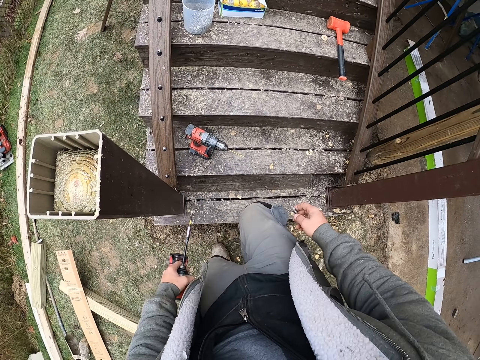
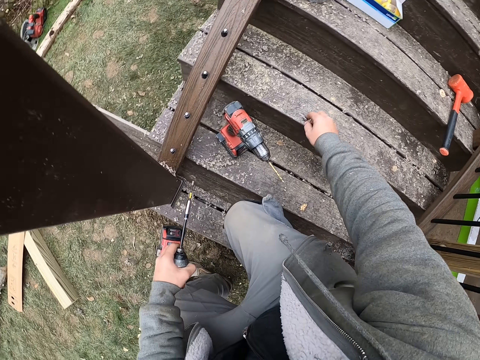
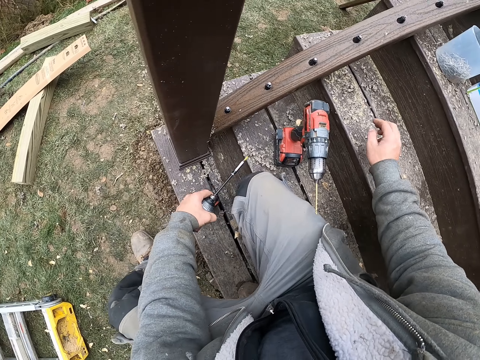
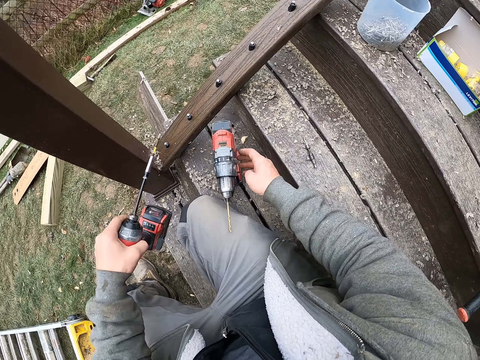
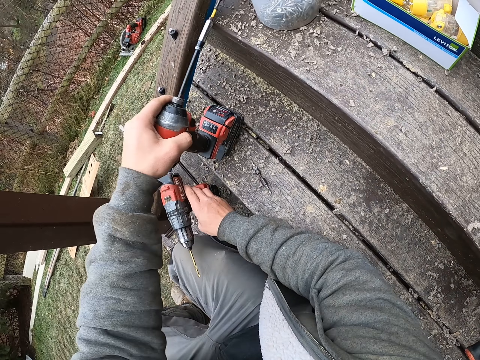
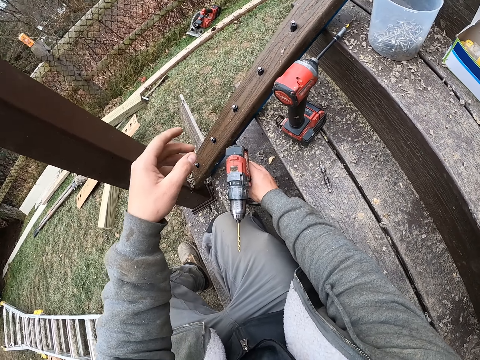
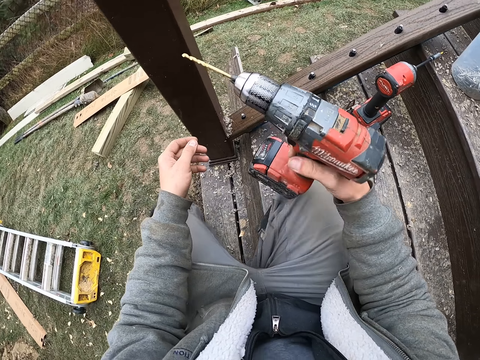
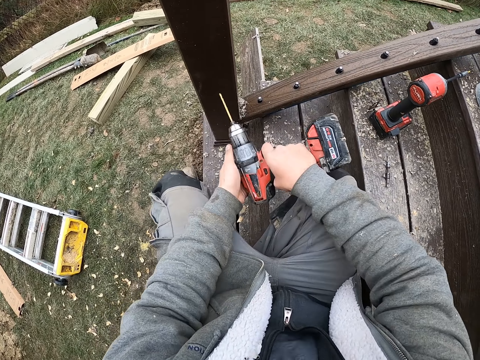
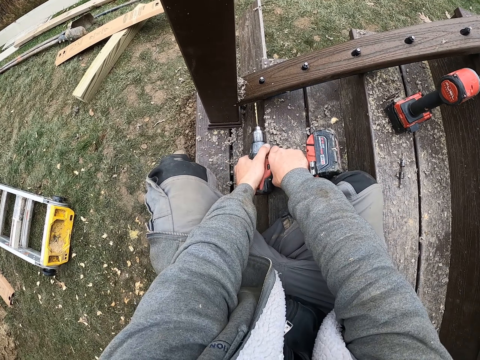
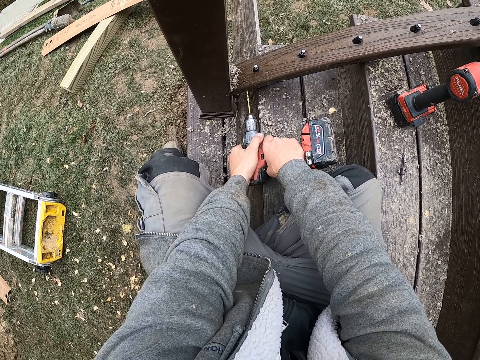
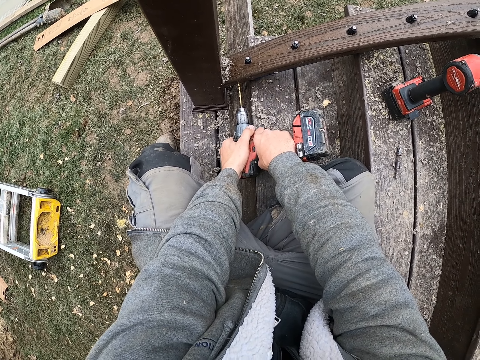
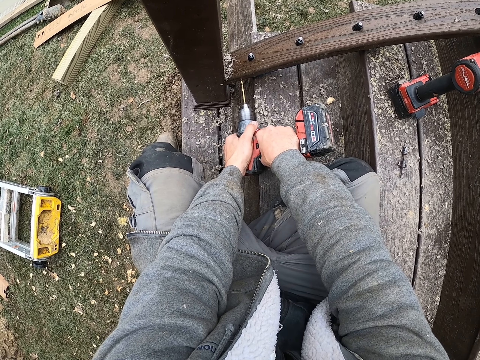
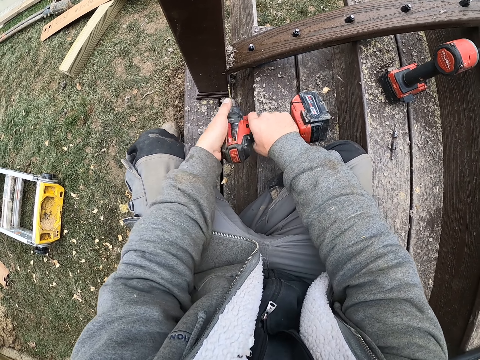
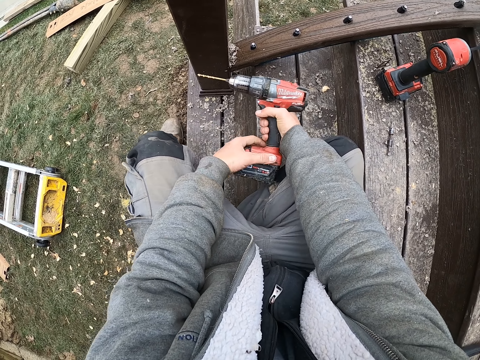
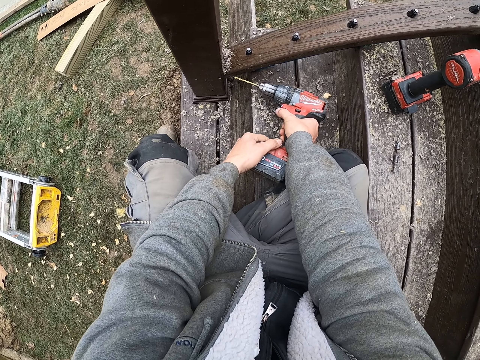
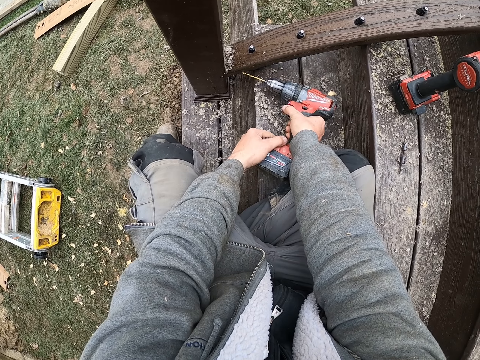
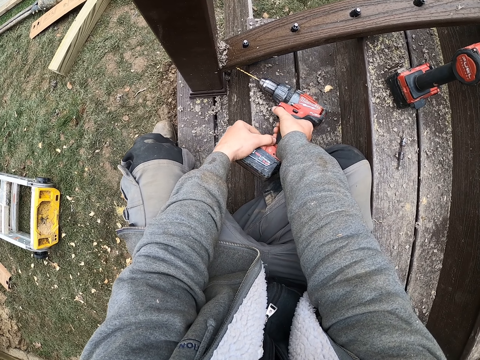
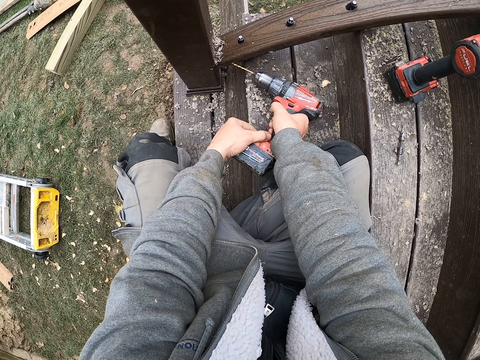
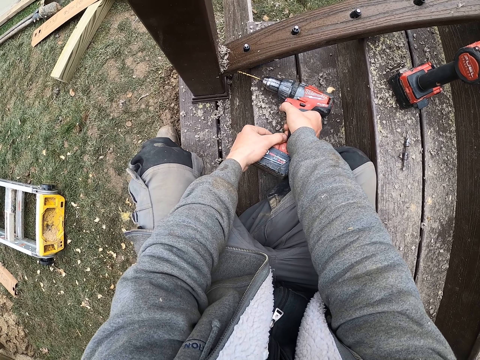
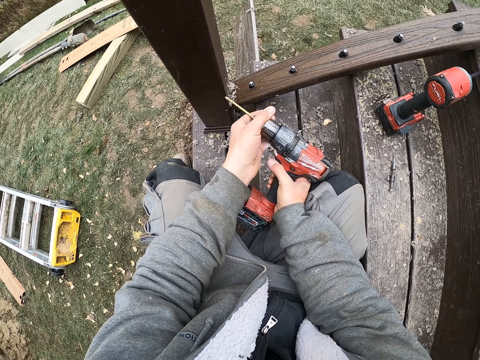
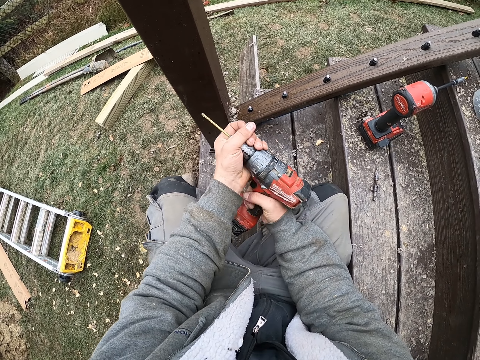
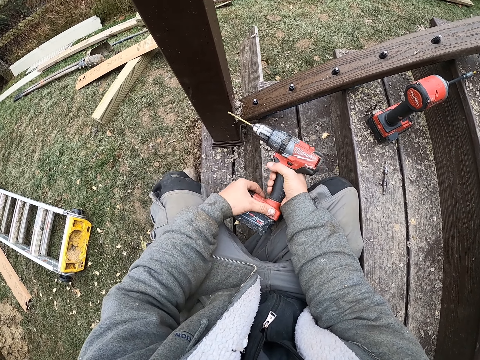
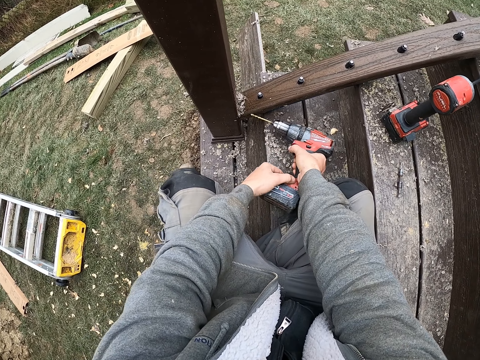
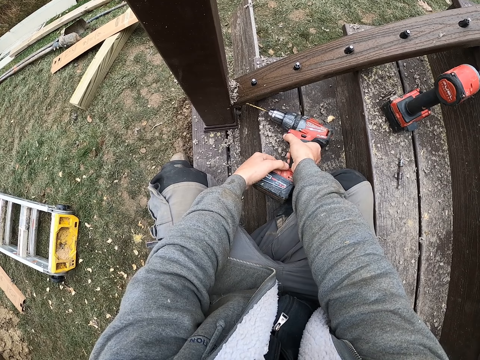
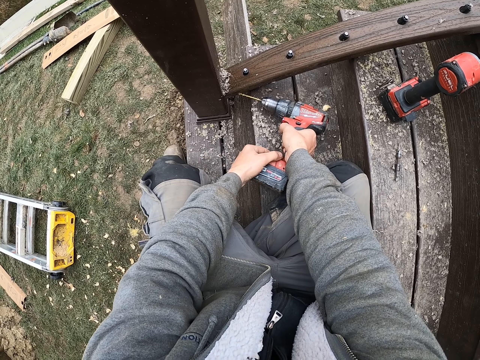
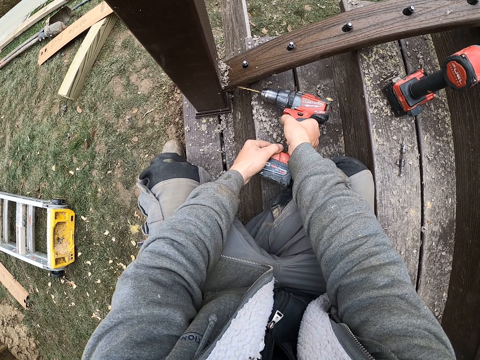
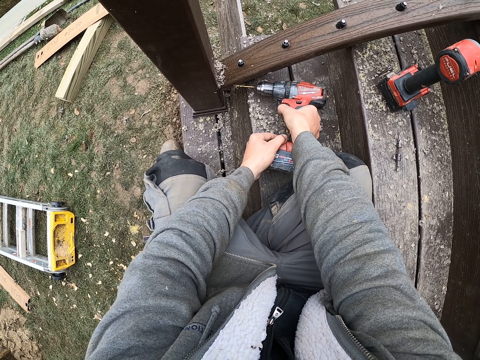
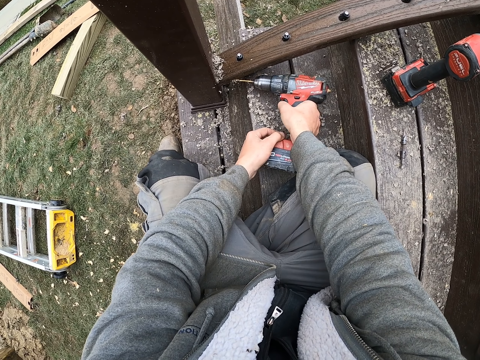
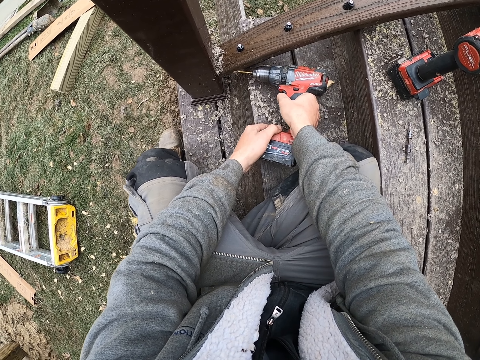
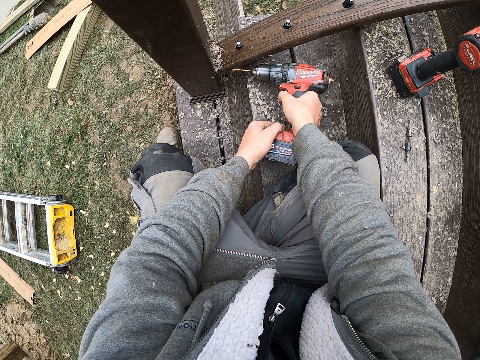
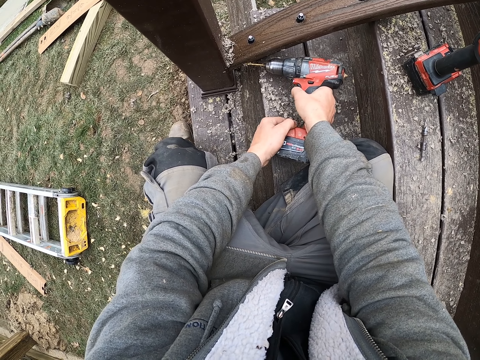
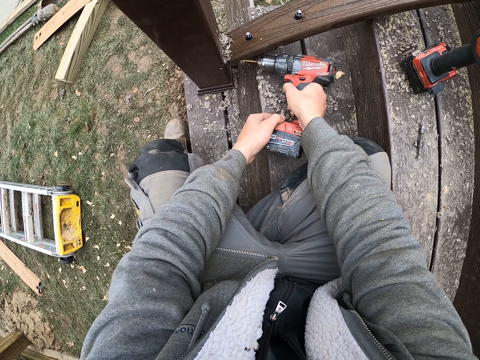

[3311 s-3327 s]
The camera wearer puts the nail down and puts the spade bit down. They pick up the spade bit and drill on the wood with the spade bit. They drill on the wood with the spade bit again. They tighten the spade bit and drill on the wood with the spade bit.

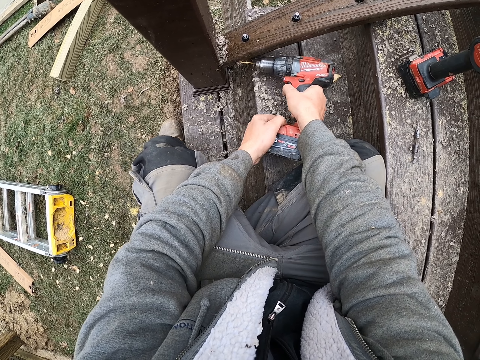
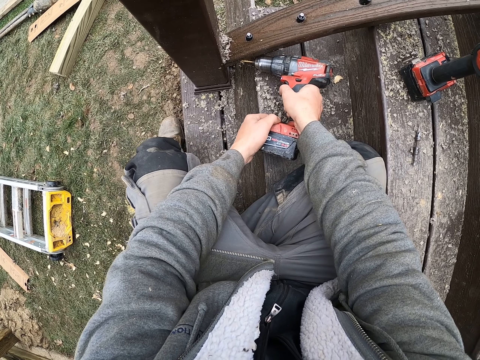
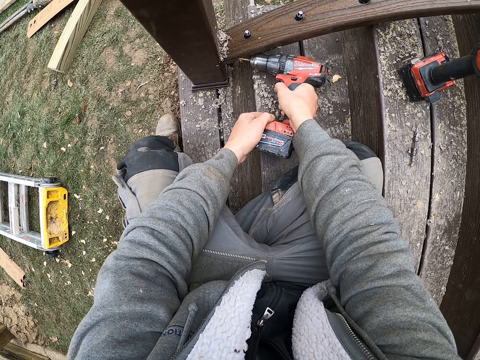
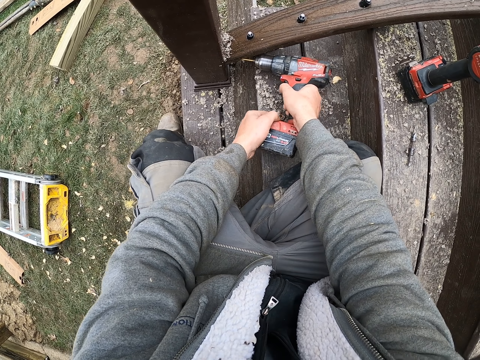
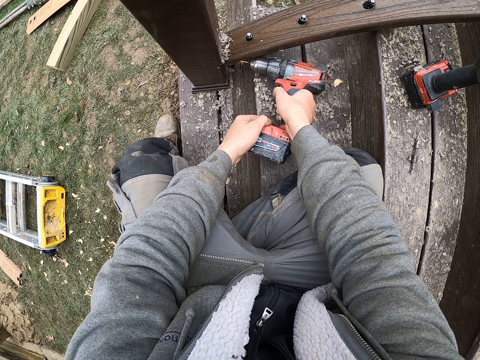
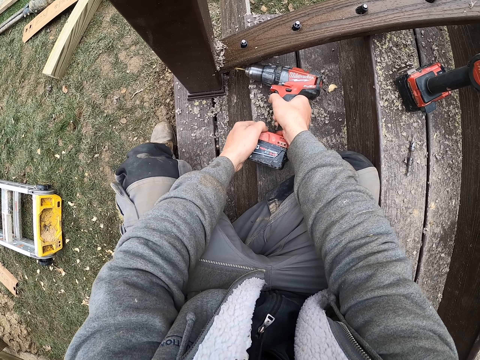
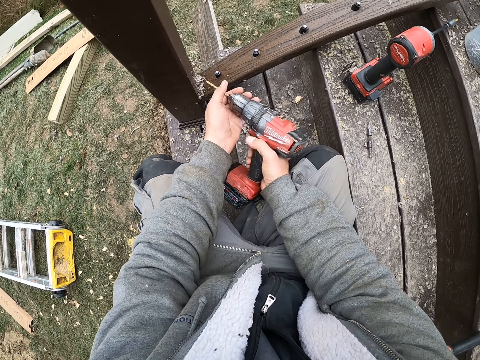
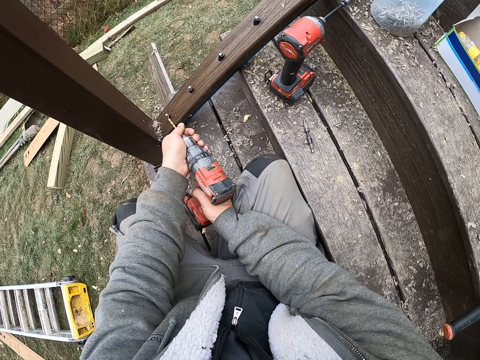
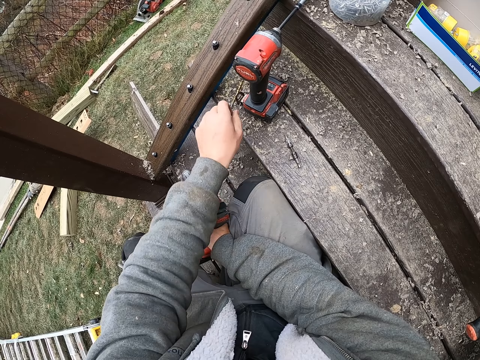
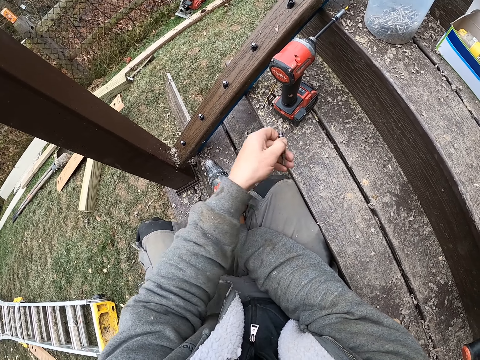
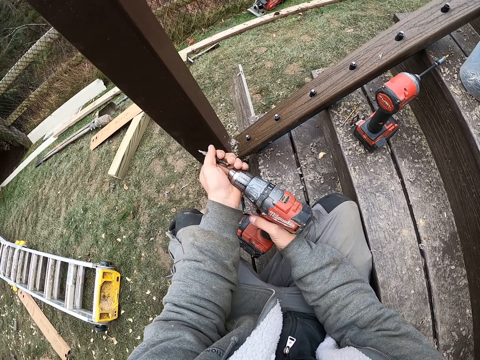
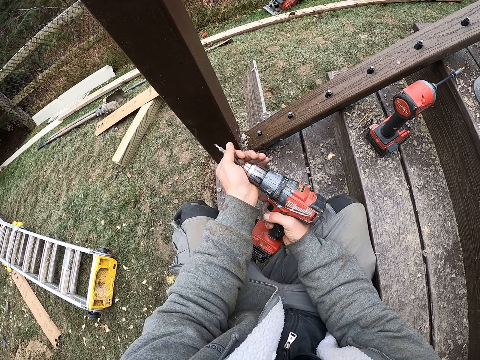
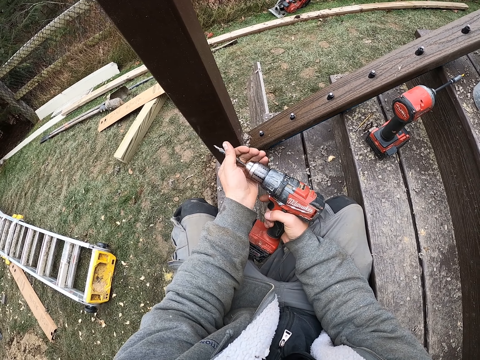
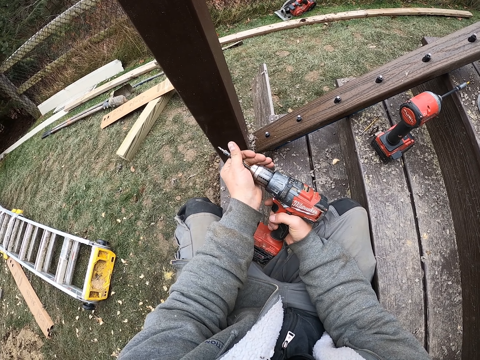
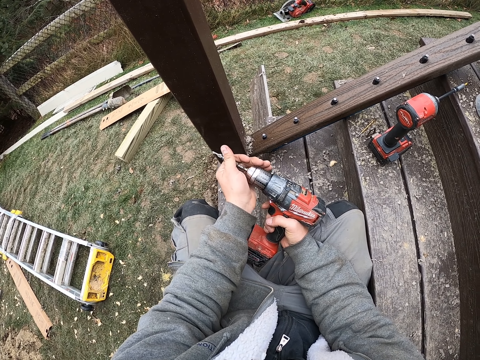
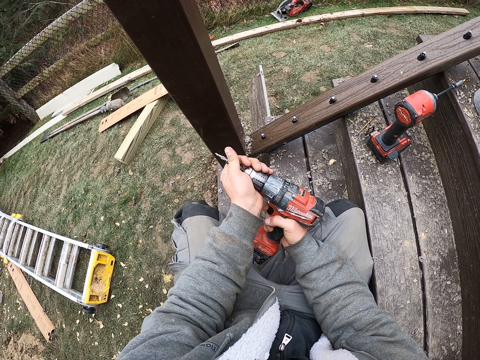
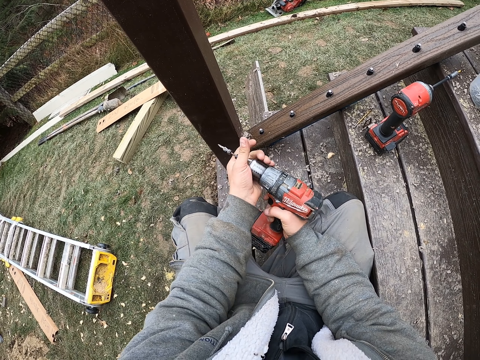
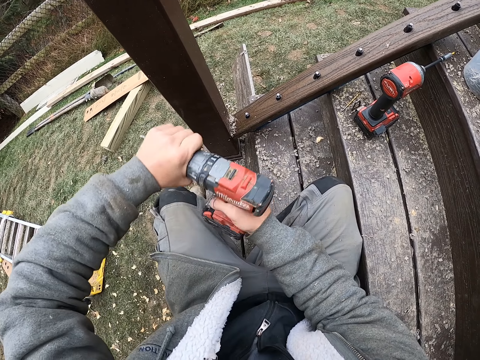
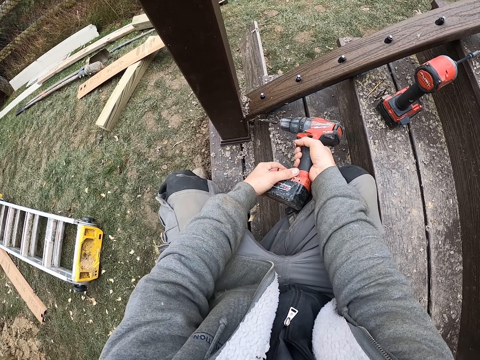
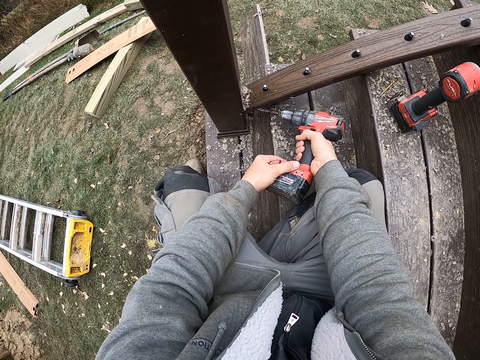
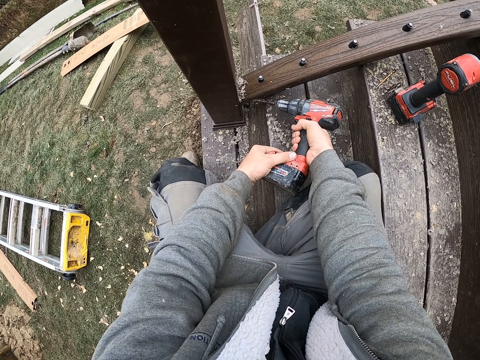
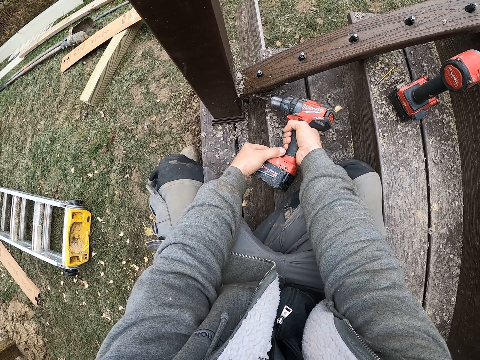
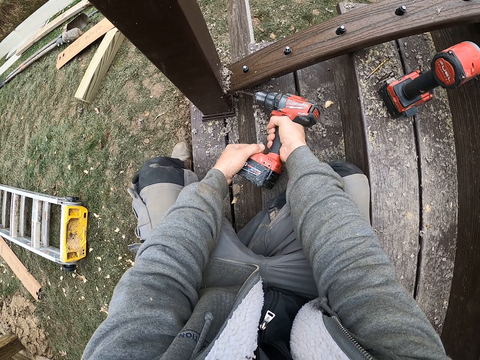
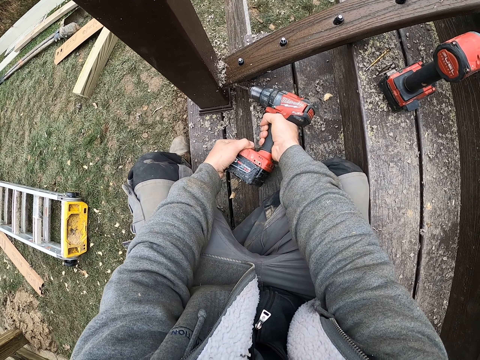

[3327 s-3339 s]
The camera wearer removes the nail from the spade bit. They tighten the drill, put the nail down, pick up a nail, and put the nail in the spade bit. They tighten the spade bit and drill on the wood with the spade bit.
